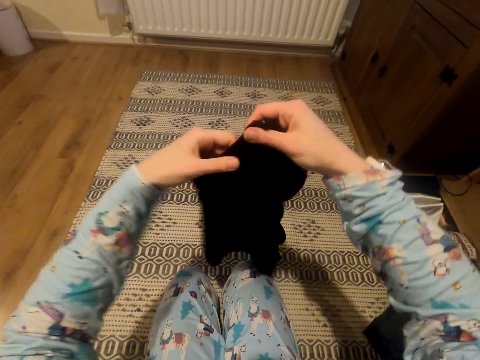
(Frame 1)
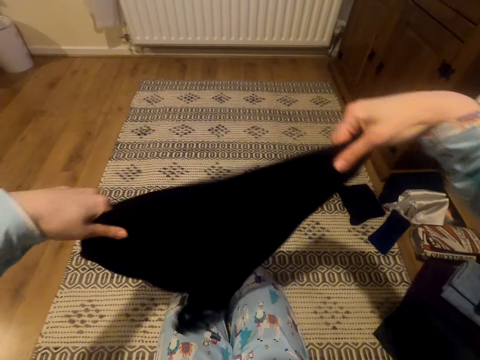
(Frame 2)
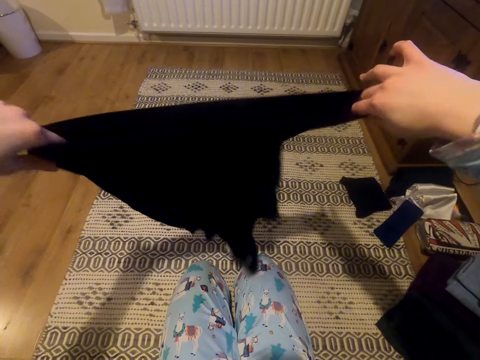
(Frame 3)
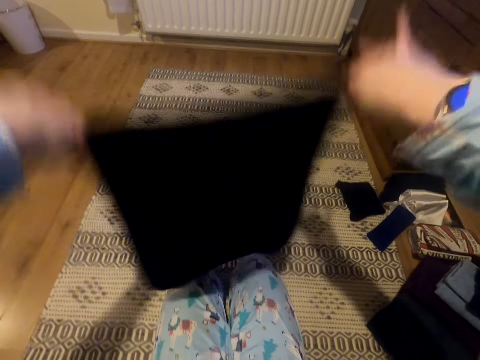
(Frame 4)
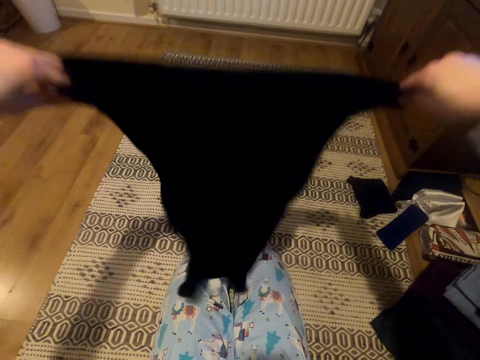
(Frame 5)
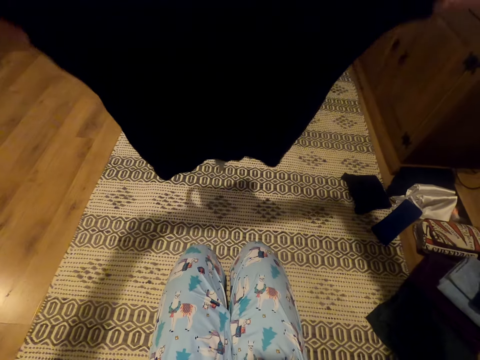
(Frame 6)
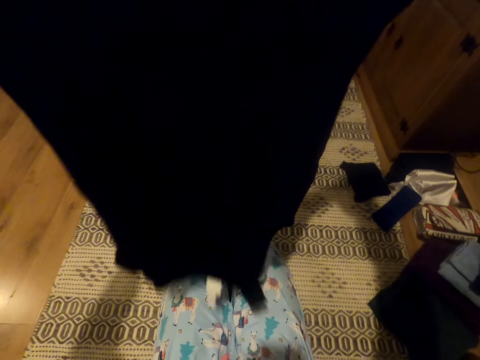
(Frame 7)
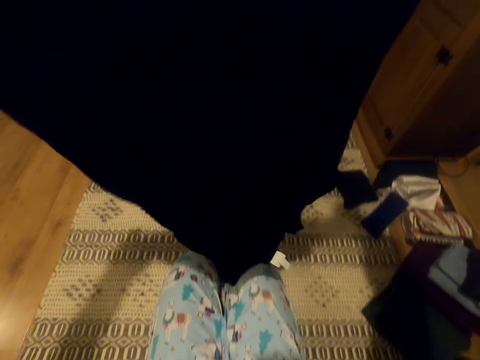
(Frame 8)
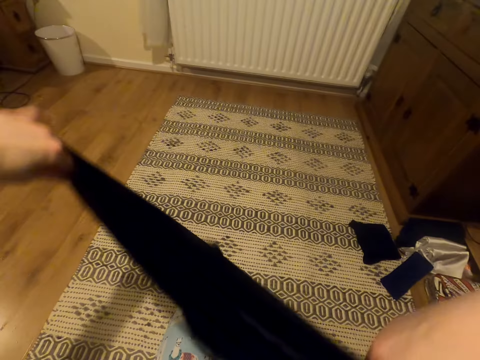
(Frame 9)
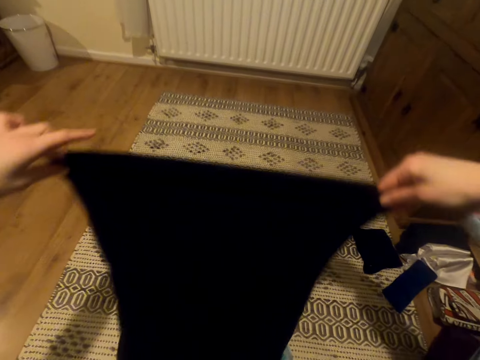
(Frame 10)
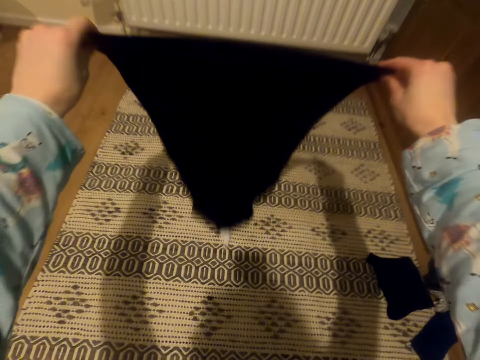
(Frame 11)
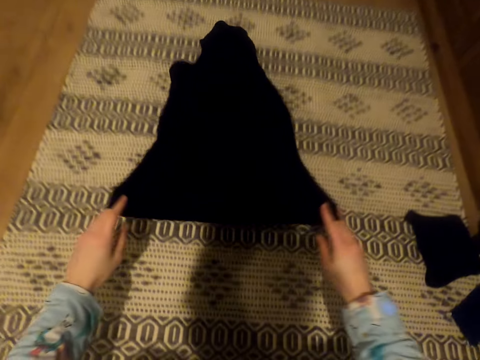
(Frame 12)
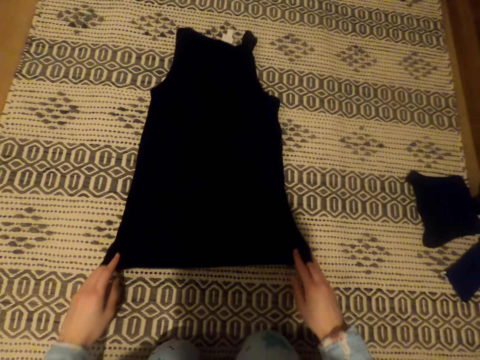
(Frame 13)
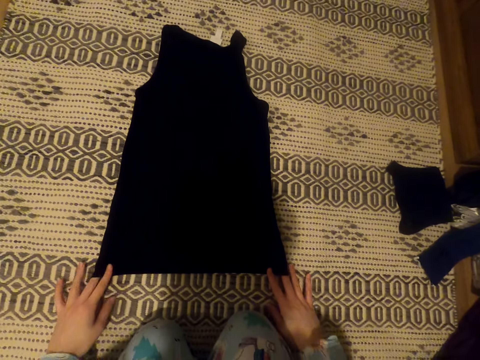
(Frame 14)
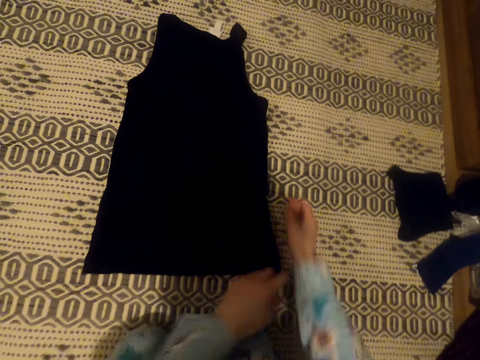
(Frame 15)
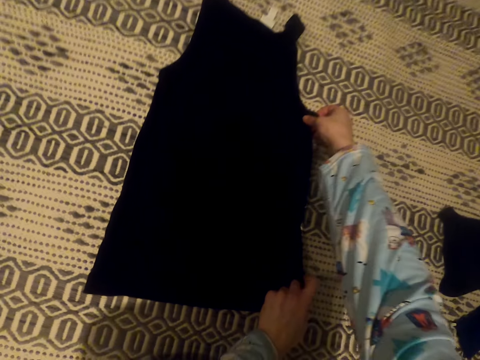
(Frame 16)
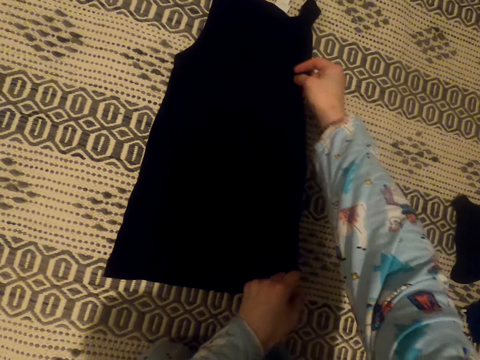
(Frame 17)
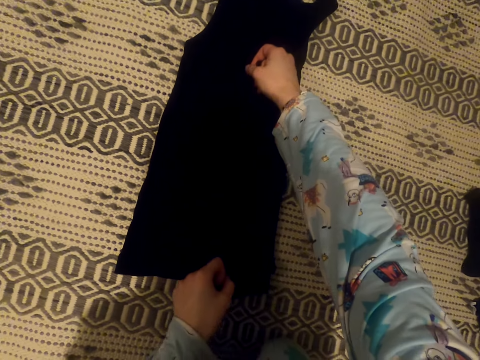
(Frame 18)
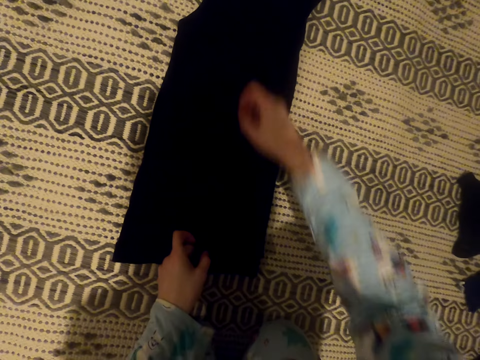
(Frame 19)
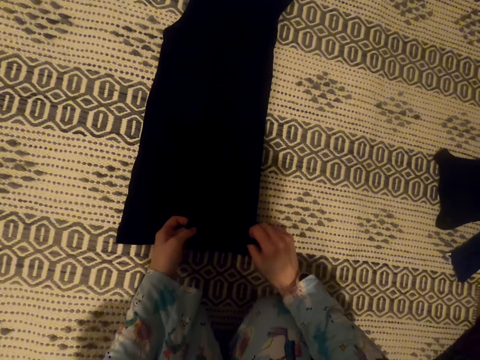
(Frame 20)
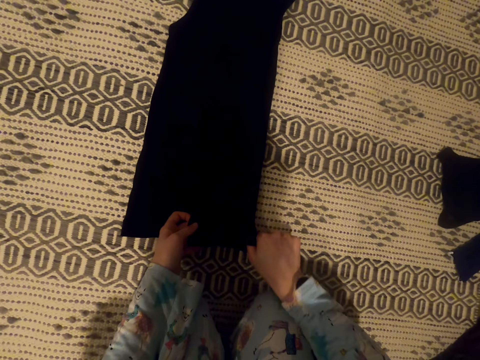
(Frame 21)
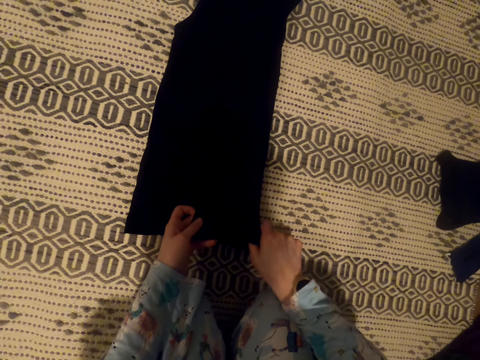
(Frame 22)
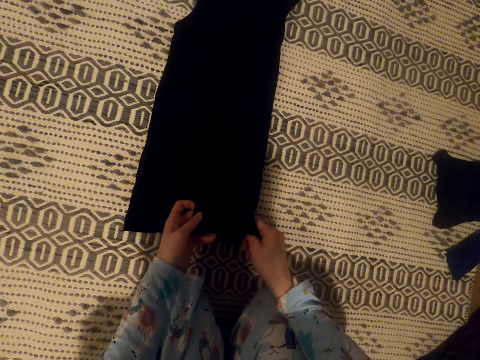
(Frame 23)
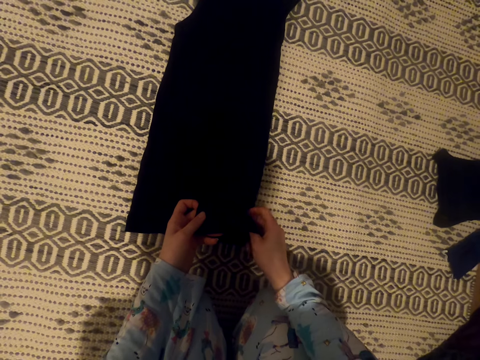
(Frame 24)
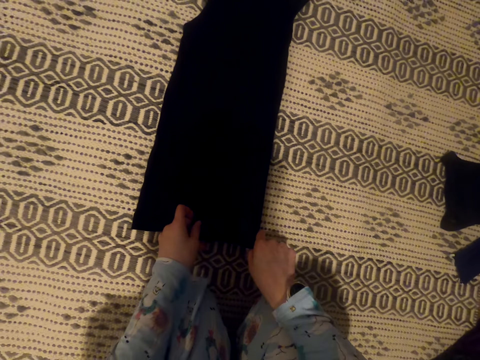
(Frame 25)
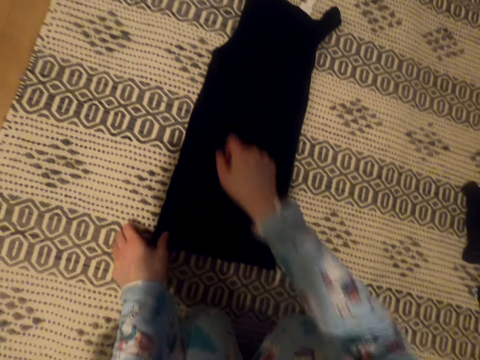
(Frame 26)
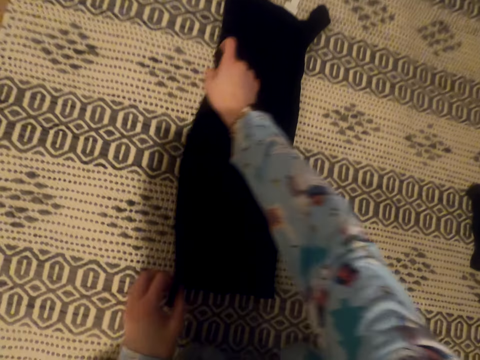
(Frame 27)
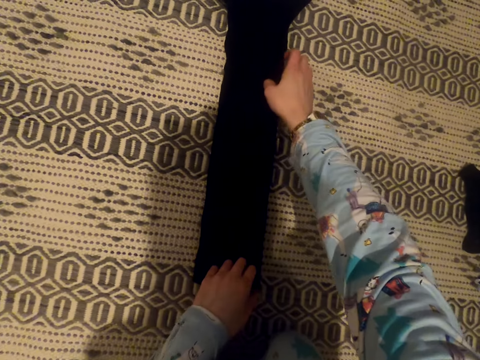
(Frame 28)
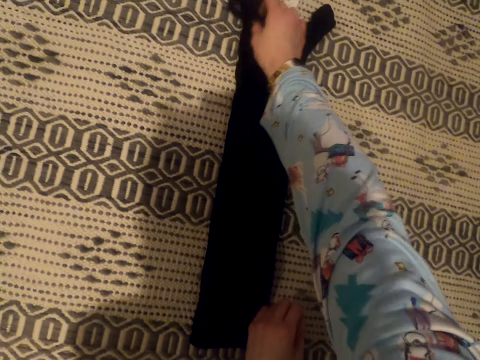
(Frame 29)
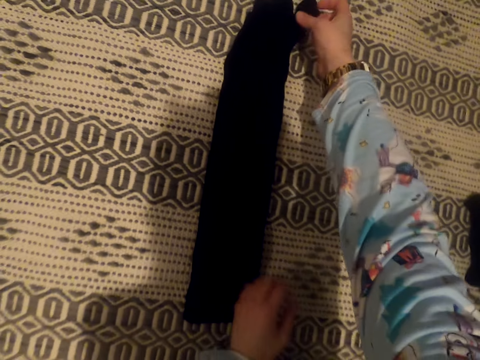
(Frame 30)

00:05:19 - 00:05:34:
The camera wearer straightens the vest. She places the vest on the carpet. She pulls the vest towards herself. She folds the vest.

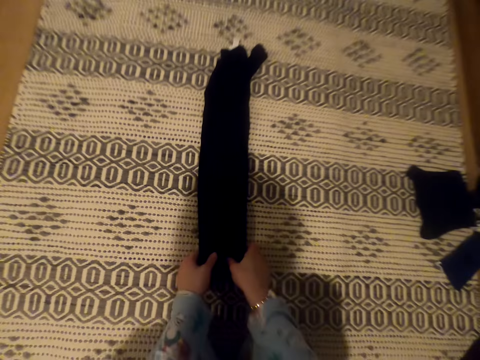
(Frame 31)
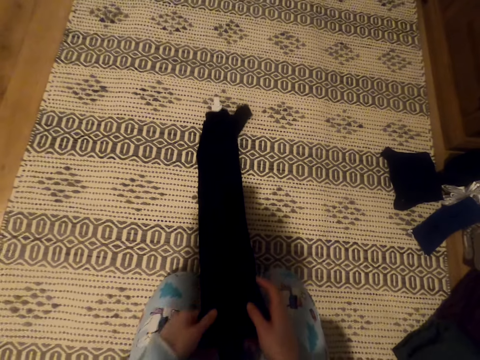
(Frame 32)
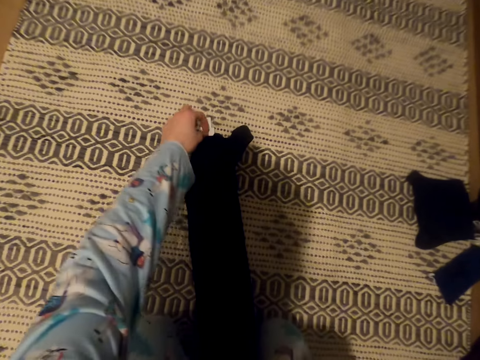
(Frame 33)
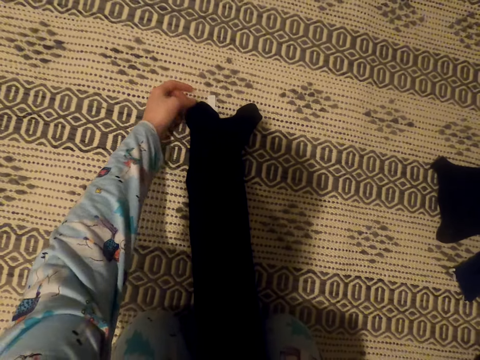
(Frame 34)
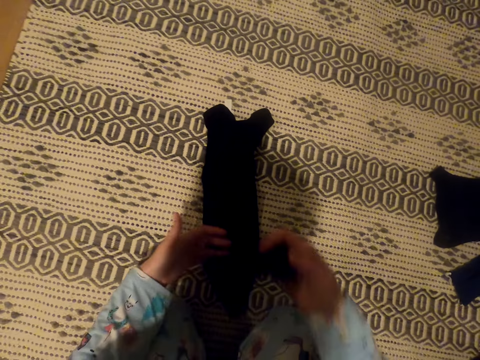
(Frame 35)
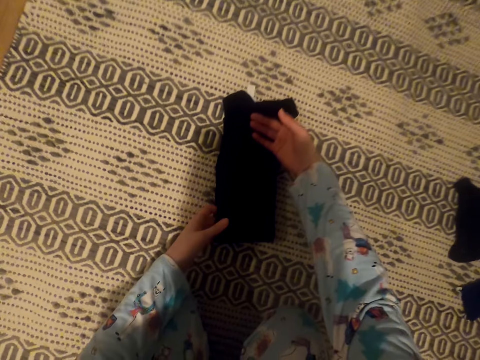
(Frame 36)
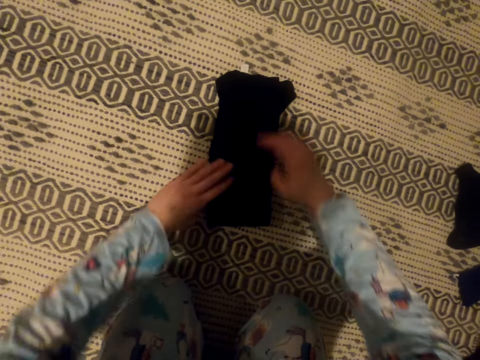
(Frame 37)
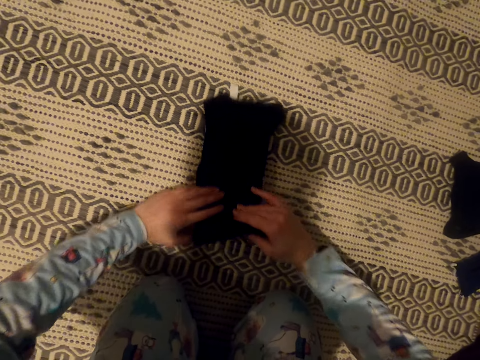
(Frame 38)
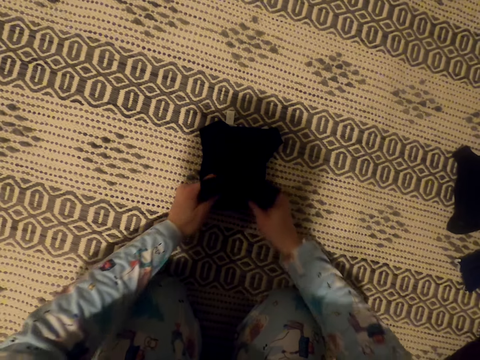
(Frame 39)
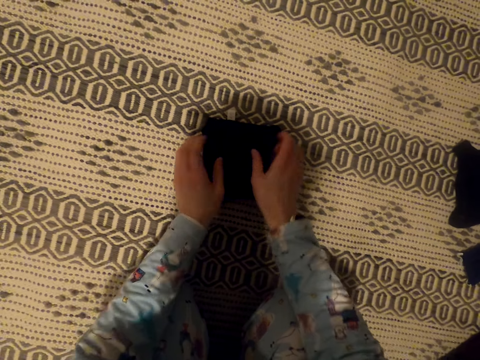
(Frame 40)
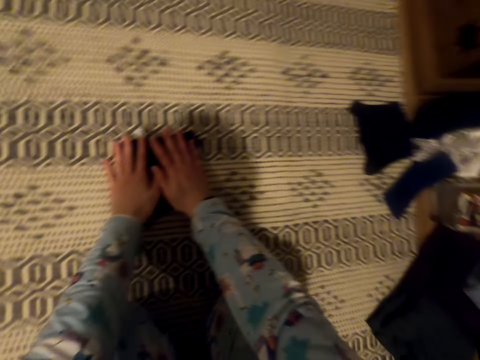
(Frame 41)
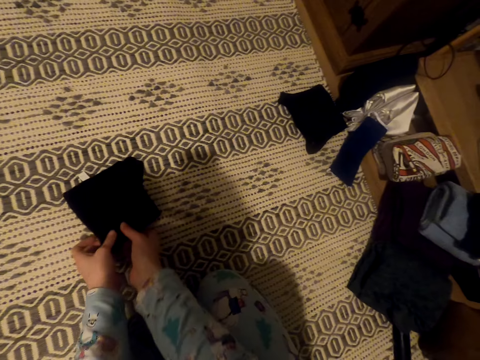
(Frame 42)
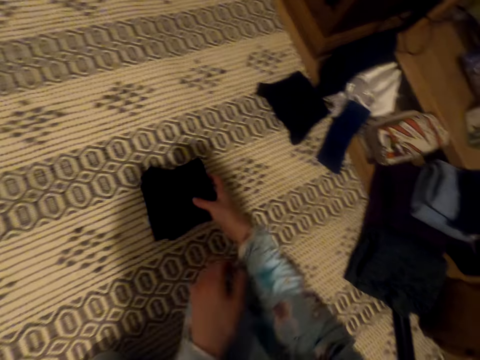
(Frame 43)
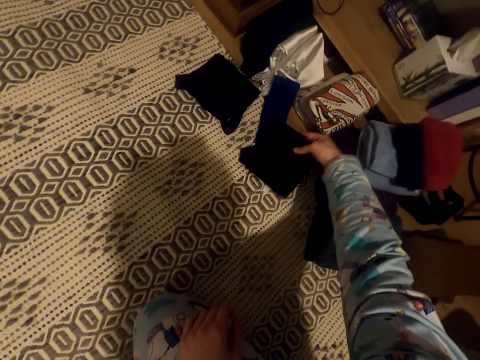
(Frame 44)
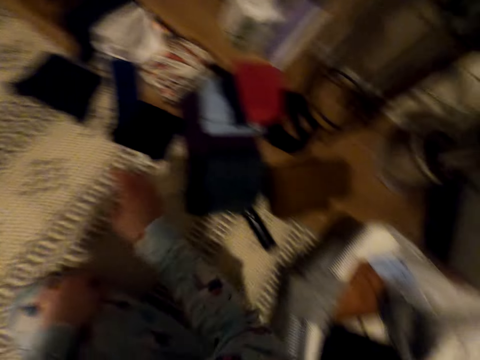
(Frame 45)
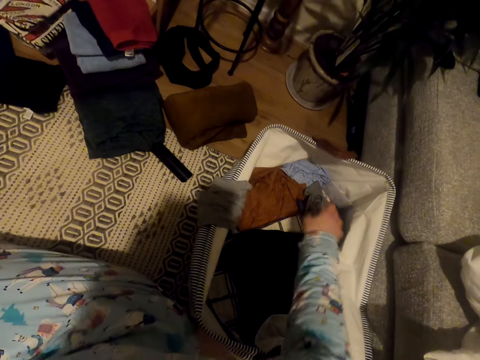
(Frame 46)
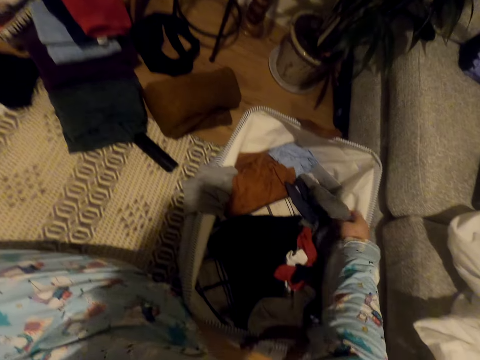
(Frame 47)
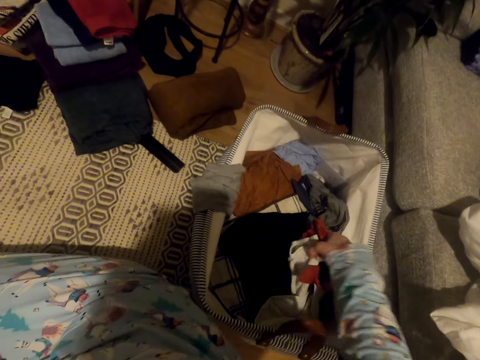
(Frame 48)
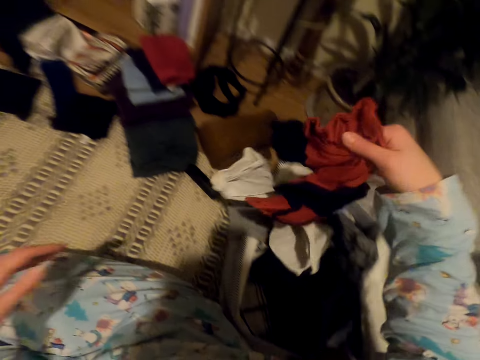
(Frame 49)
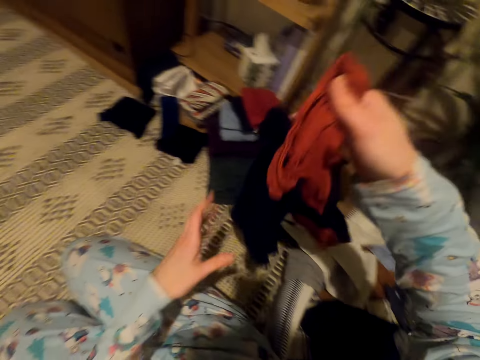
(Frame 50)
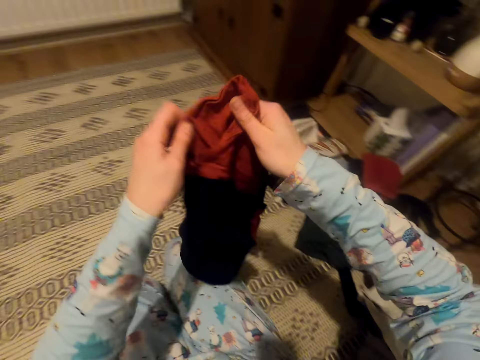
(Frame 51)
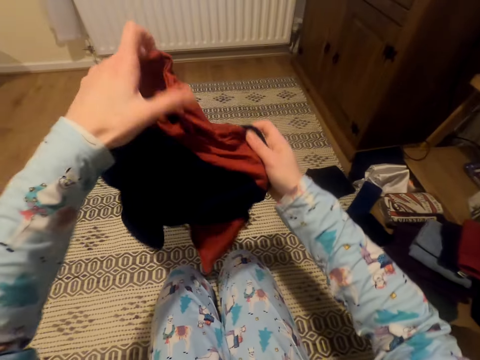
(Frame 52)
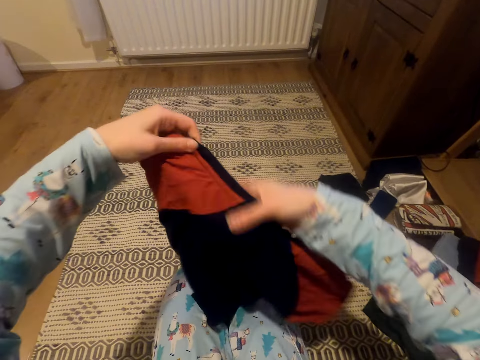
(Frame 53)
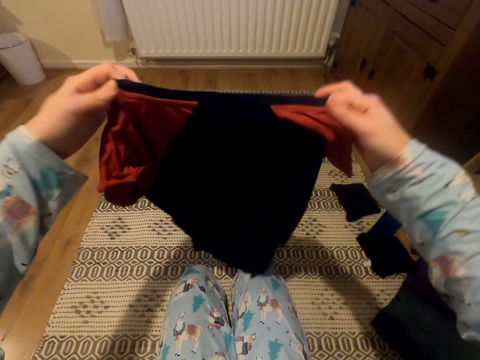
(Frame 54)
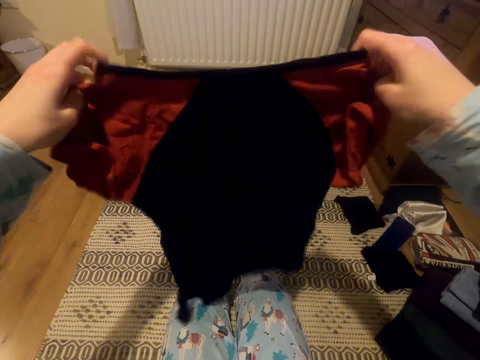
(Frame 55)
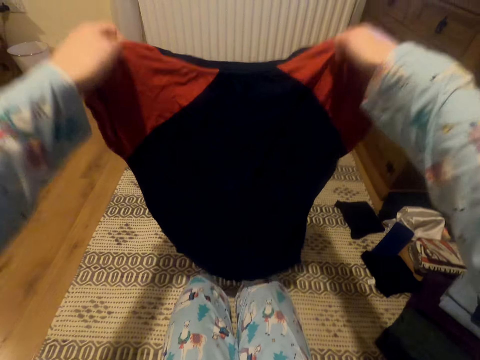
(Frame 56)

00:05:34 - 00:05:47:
The camera wearer moves the vest towards the pile of clothes. They scatter the items in the suitcase. They pick up the t-shirt from the basket. They straighten the t-shirt.
